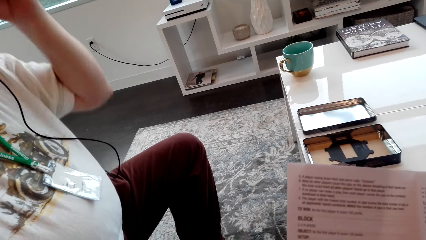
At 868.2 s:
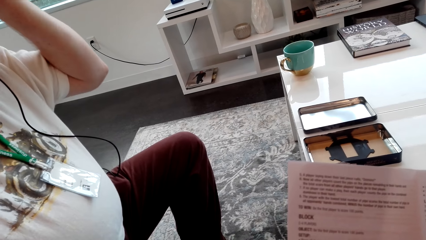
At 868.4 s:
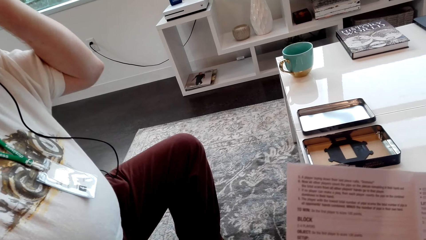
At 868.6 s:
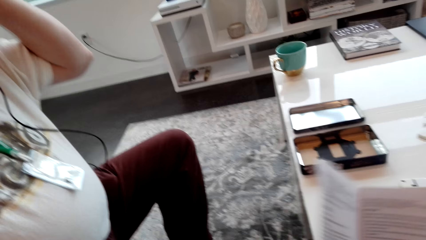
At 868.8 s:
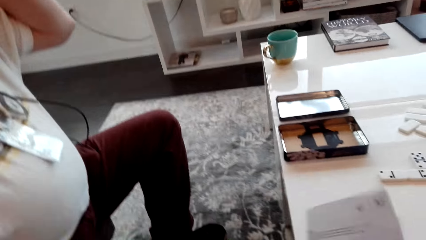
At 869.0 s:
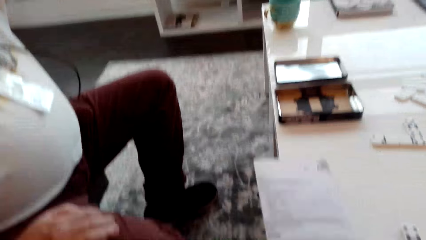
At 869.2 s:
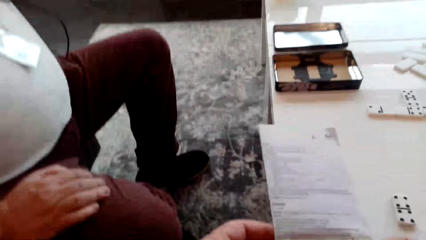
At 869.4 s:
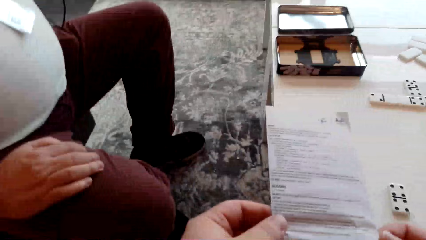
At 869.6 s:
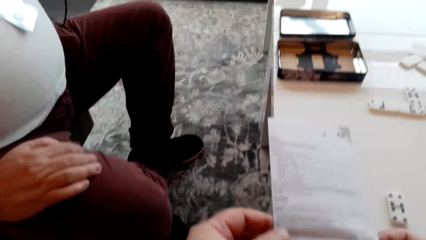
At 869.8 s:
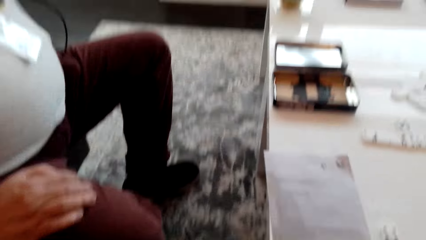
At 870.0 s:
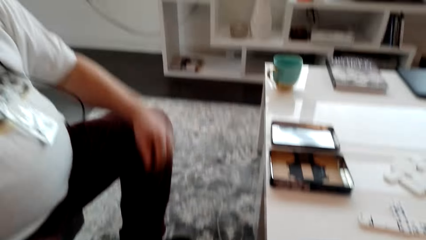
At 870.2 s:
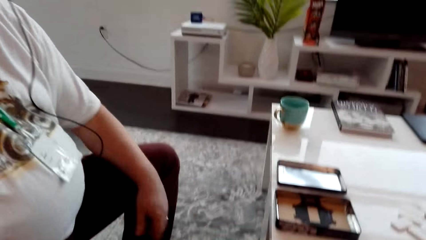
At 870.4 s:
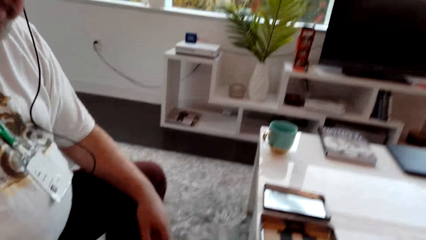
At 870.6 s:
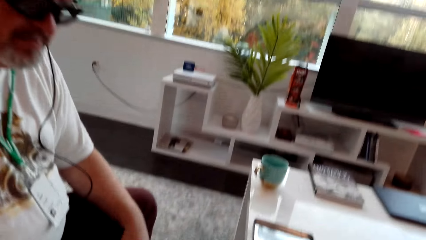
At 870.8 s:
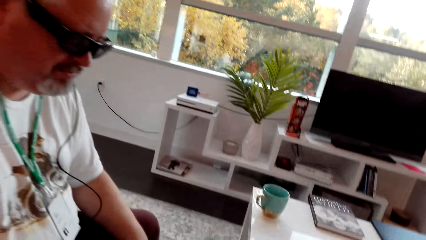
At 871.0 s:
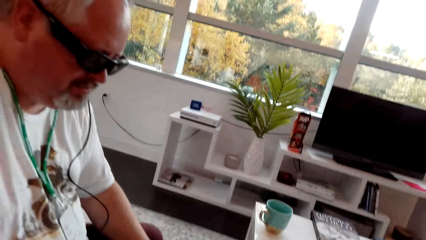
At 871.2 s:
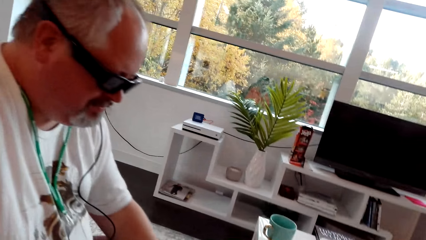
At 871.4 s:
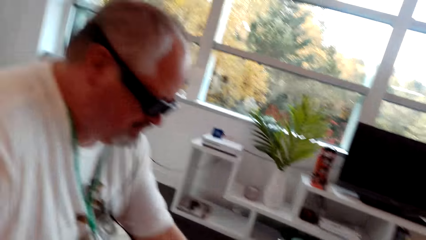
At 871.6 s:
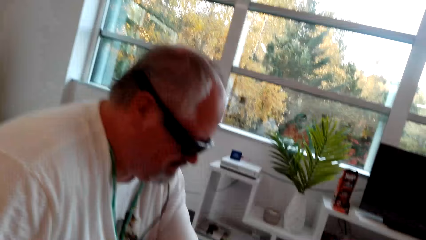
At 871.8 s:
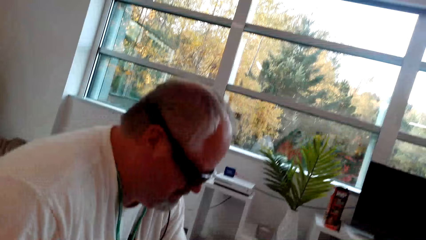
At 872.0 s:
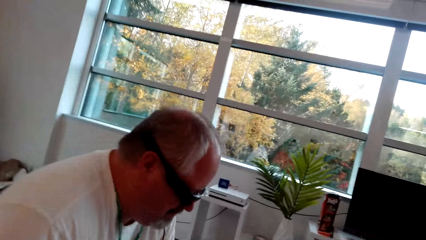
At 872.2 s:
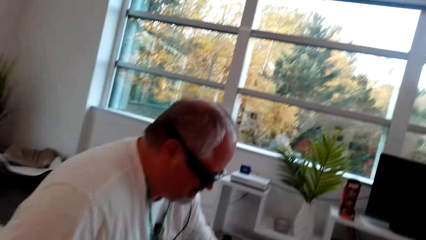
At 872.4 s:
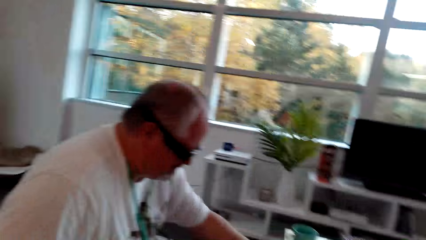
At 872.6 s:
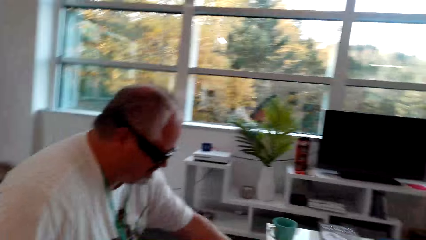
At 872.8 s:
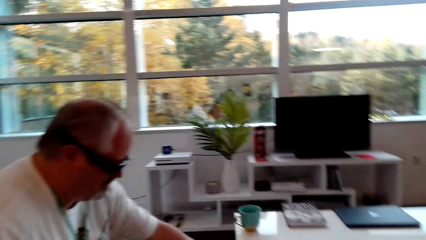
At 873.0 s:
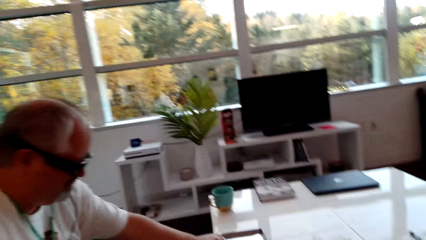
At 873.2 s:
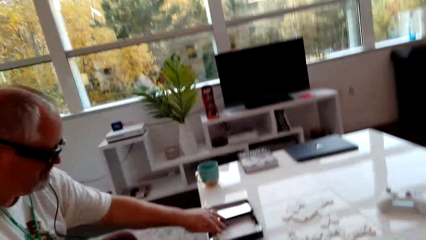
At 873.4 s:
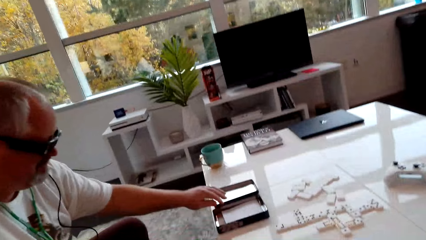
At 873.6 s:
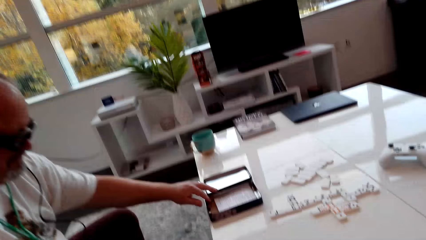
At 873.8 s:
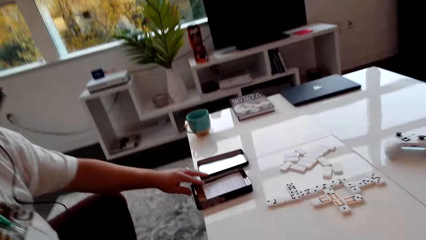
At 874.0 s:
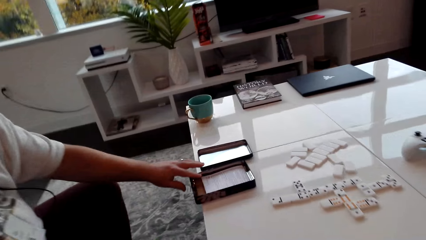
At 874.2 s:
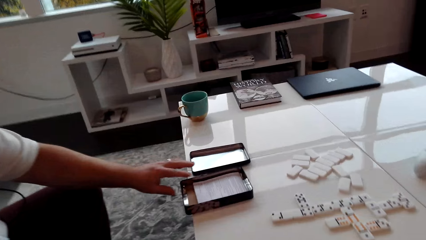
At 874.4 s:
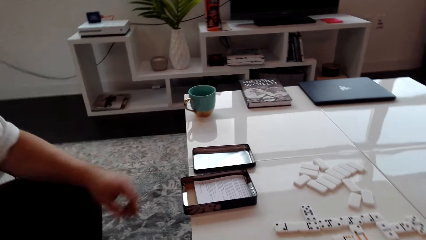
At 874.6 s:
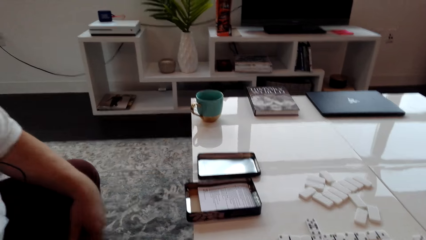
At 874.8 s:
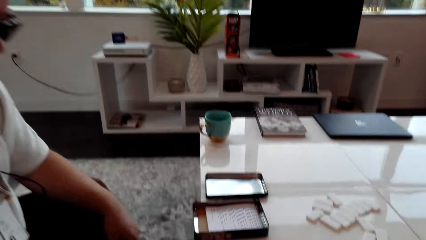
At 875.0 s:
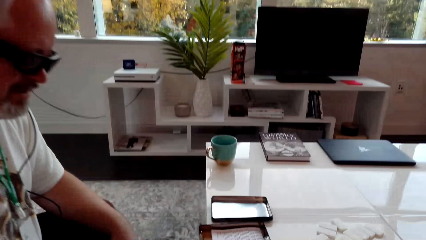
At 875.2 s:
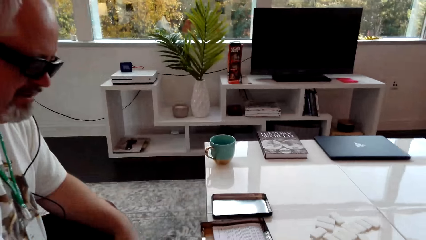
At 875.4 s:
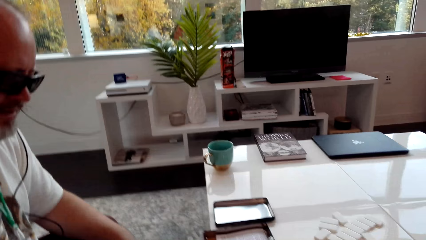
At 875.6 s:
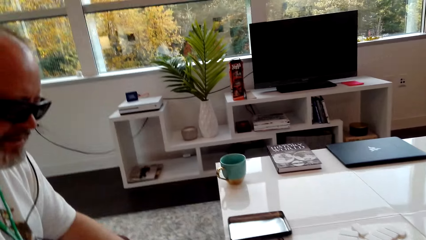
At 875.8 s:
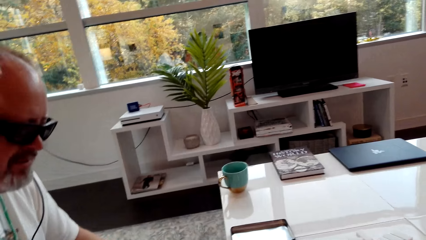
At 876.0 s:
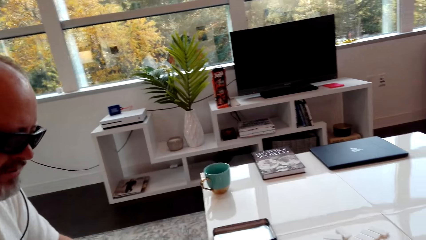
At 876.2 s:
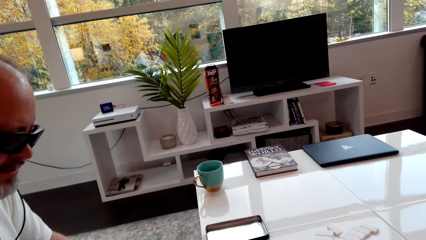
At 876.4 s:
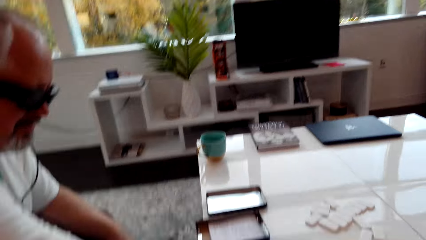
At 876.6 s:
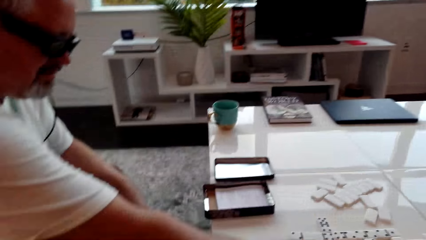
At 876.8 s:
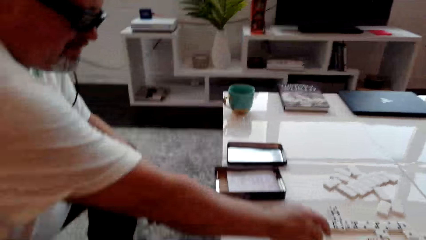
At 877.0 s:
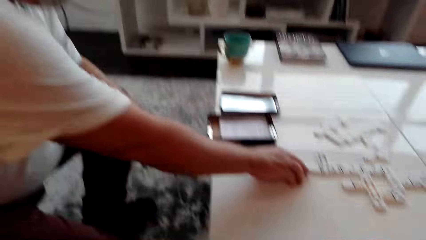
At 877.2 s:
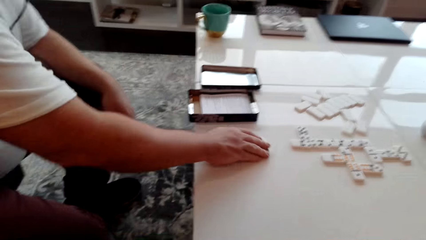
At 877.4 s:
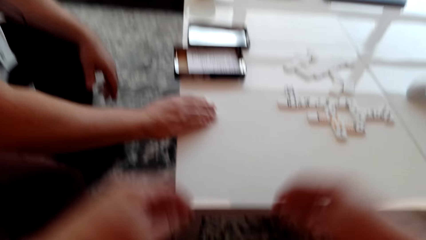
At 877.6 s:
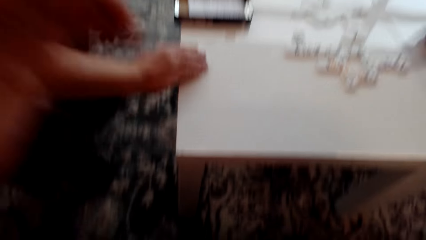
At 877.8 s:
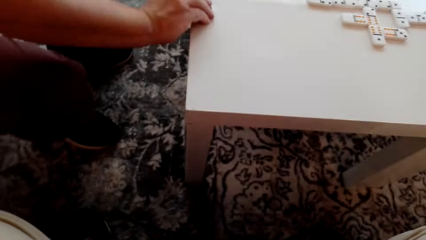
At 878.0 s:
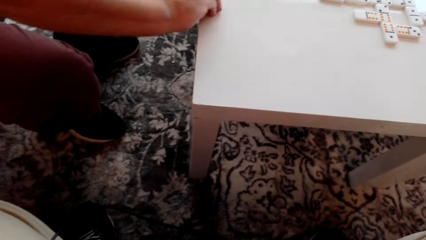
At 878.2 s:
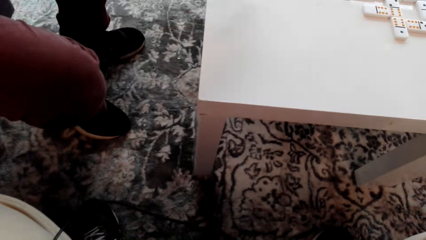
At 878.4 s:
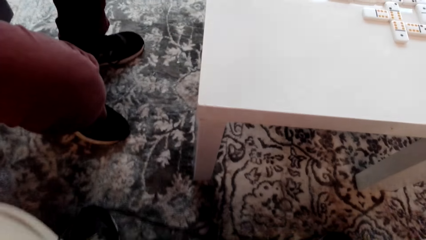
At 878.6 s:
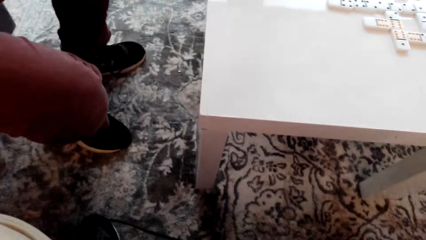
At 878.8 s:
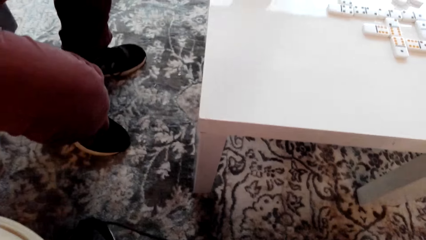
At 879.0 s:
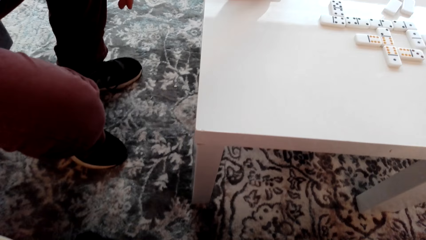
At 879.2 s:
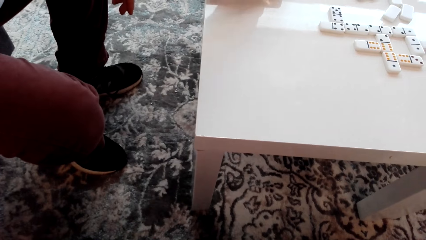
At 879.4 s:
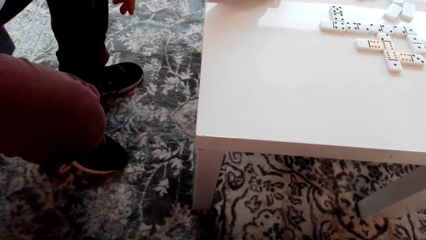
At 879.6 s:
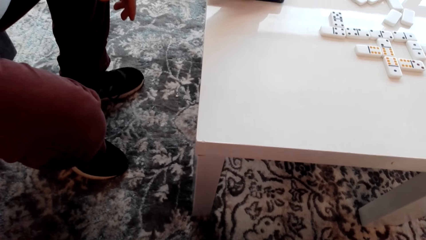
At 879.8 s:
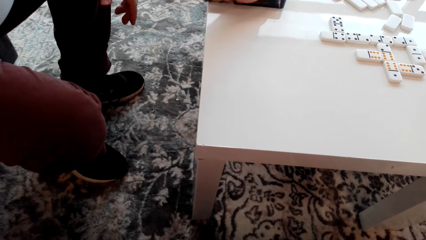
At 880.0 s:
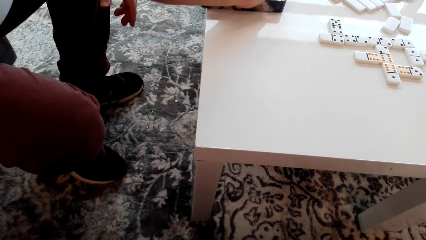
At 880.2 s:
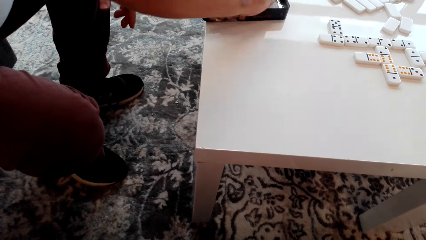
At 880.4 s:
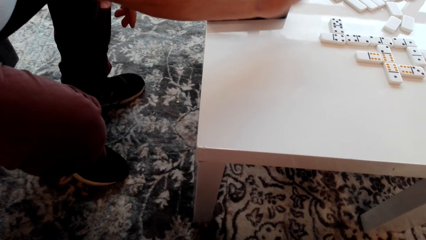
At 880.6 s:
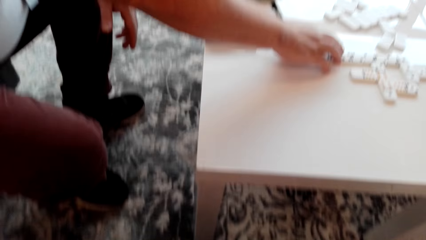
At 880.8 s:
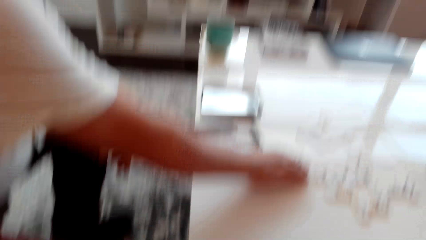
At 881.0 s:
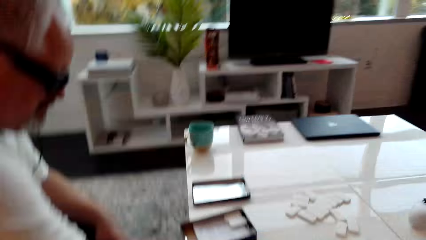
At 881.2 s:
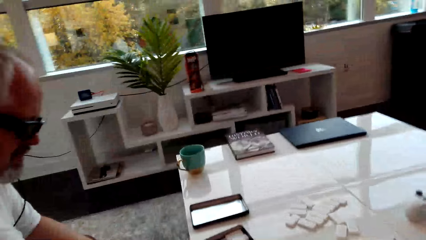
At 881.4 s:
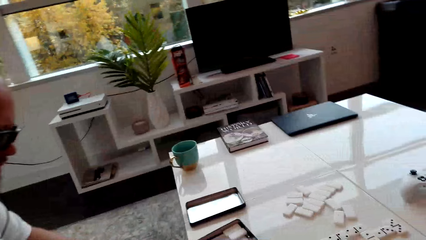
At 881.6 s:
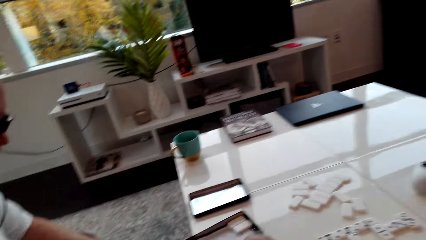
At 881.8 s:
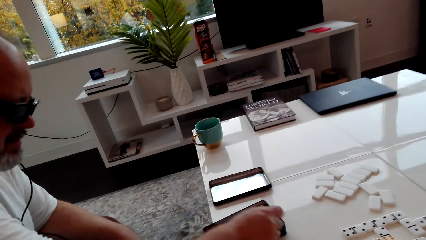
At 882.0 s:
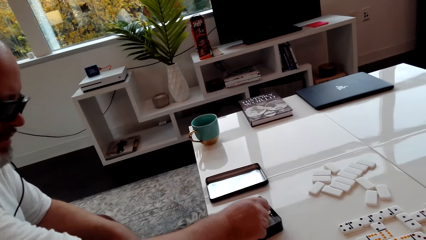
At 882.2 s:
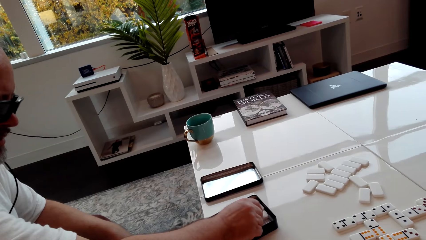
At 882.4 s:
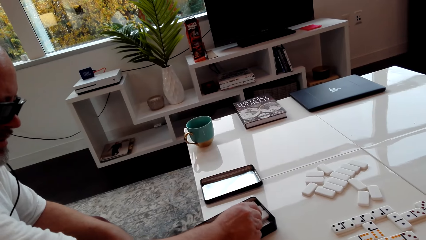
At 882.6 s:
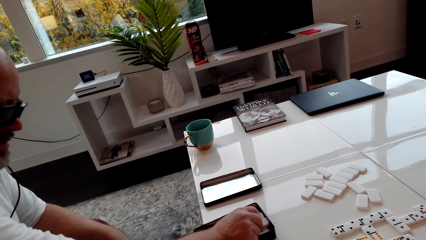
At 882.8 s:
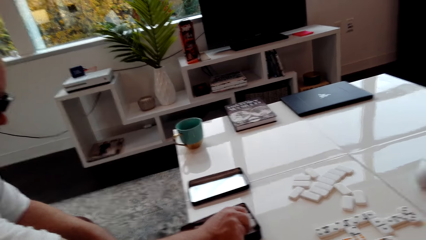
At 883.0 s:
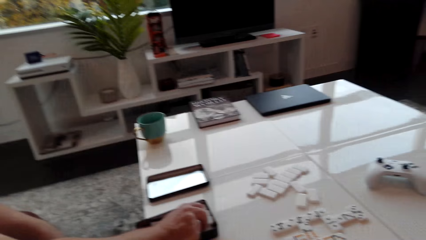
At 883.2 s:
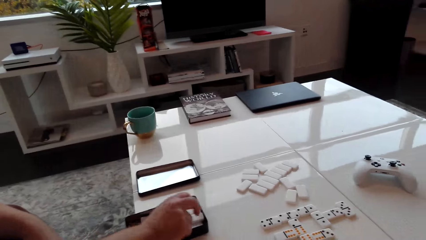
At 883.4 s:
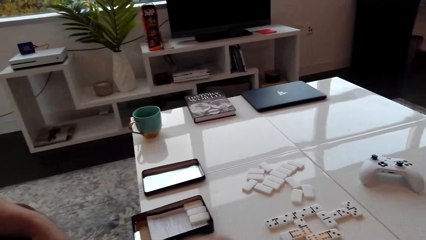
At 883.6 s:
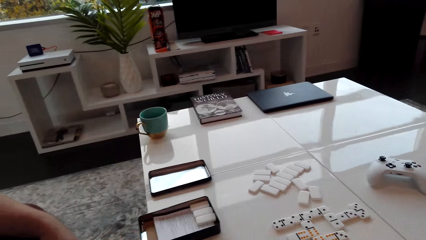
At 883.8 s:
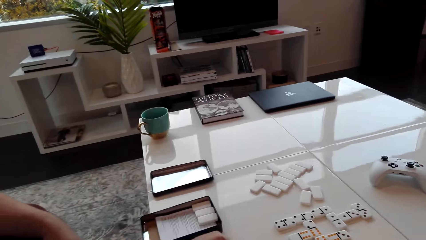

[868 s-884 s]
A man touches the box. The man picks up dominoes dice. The man arranges the dice in the box.
